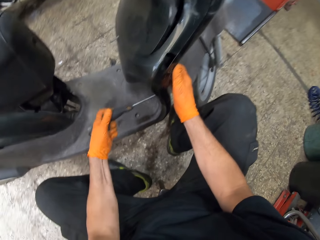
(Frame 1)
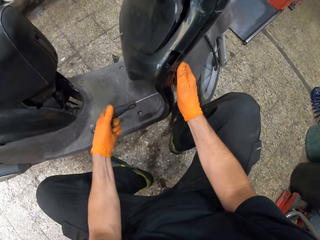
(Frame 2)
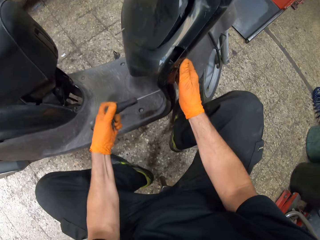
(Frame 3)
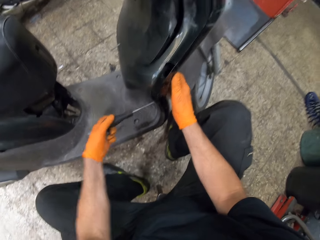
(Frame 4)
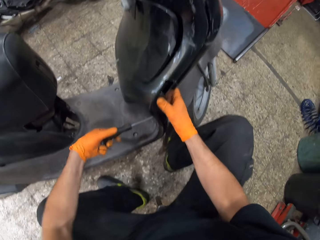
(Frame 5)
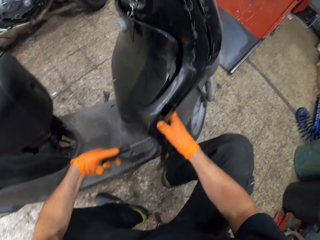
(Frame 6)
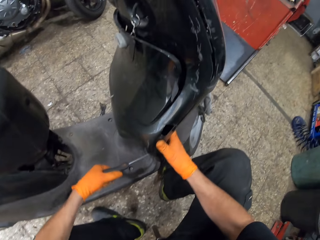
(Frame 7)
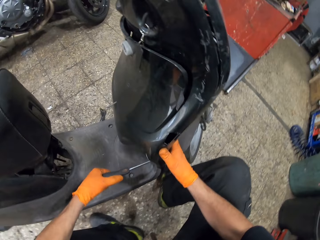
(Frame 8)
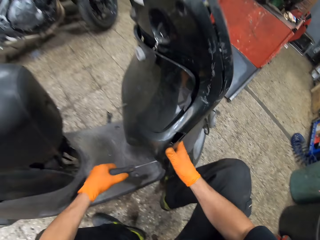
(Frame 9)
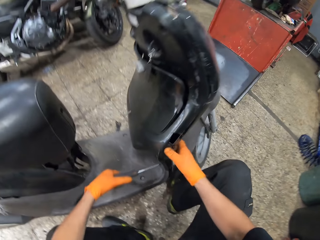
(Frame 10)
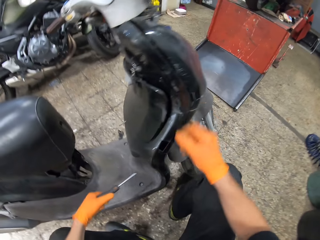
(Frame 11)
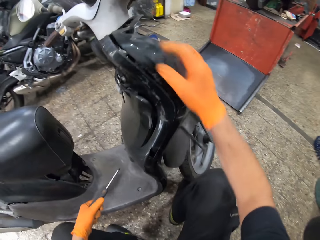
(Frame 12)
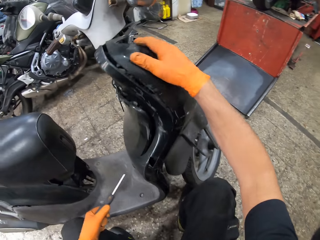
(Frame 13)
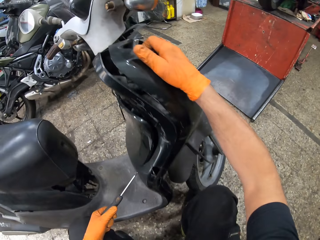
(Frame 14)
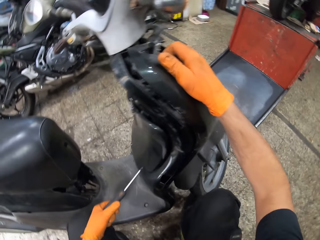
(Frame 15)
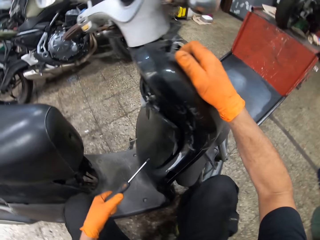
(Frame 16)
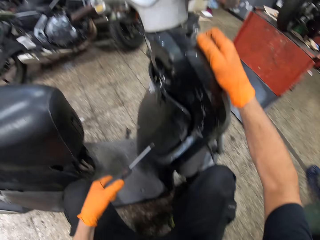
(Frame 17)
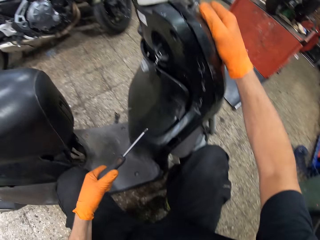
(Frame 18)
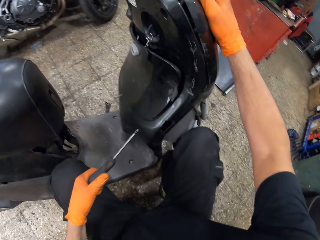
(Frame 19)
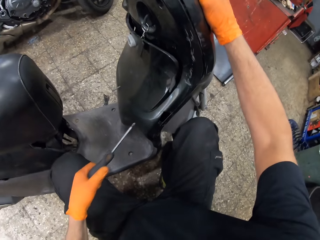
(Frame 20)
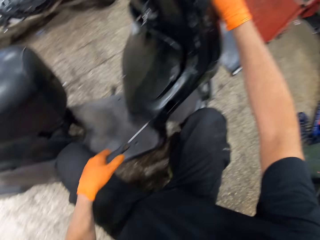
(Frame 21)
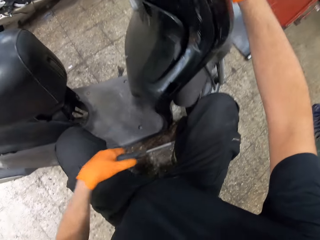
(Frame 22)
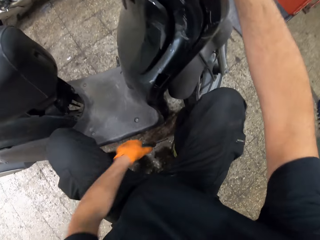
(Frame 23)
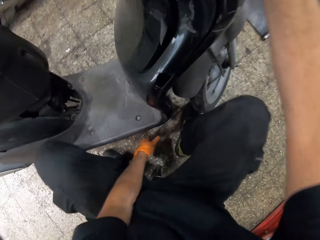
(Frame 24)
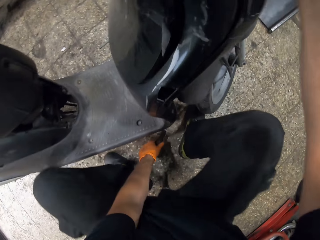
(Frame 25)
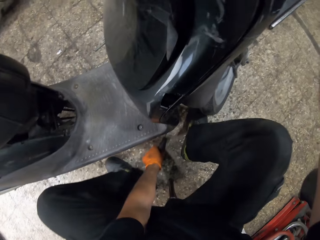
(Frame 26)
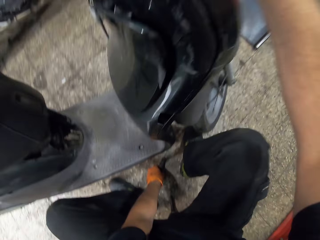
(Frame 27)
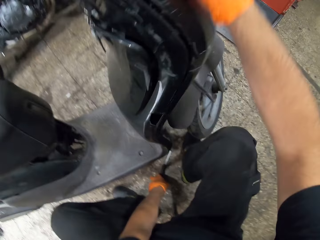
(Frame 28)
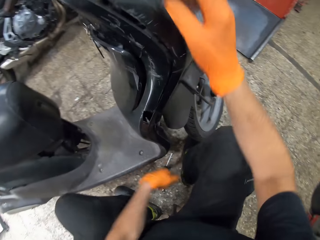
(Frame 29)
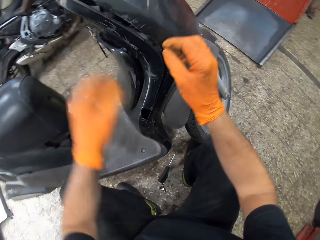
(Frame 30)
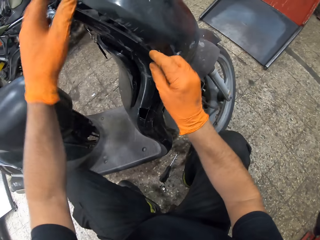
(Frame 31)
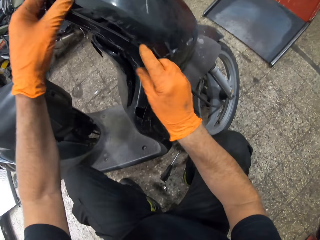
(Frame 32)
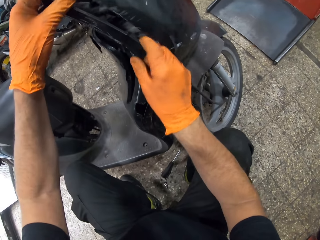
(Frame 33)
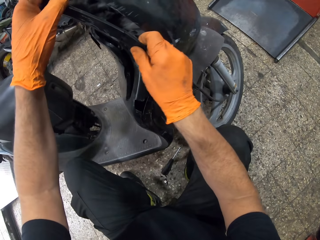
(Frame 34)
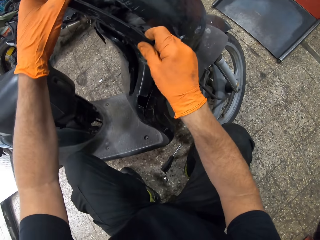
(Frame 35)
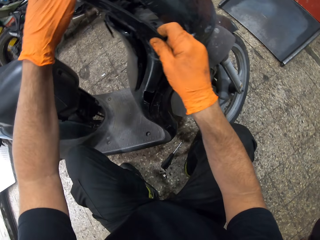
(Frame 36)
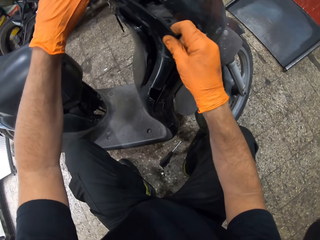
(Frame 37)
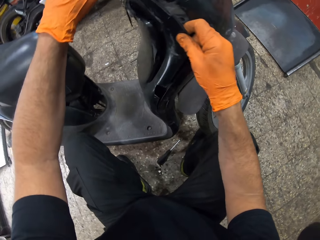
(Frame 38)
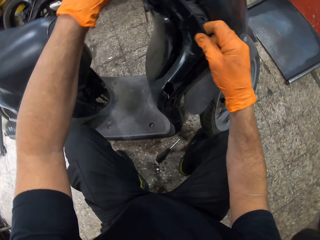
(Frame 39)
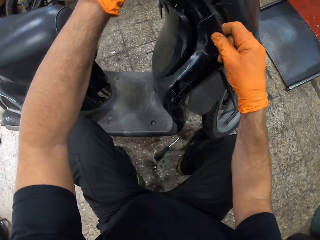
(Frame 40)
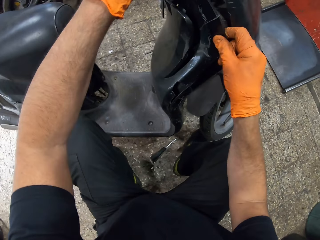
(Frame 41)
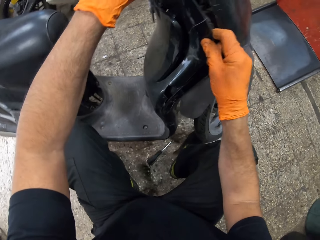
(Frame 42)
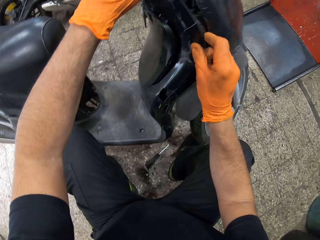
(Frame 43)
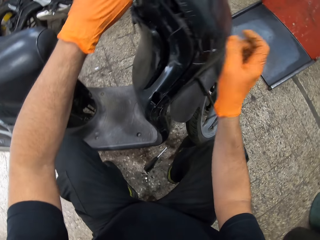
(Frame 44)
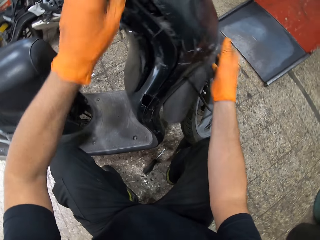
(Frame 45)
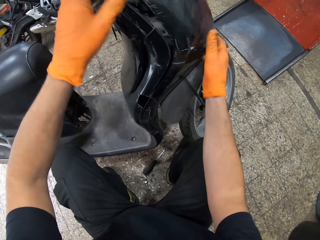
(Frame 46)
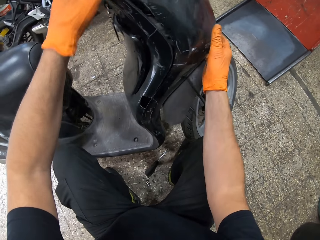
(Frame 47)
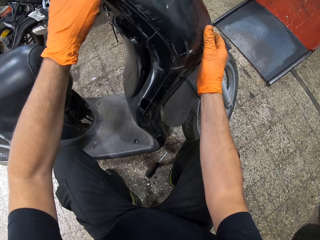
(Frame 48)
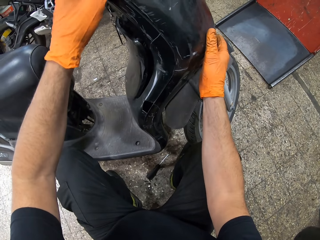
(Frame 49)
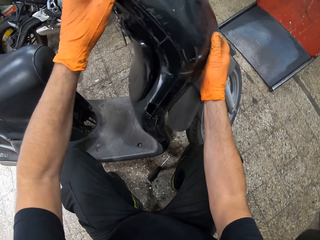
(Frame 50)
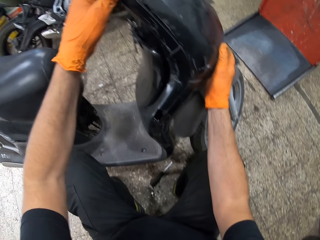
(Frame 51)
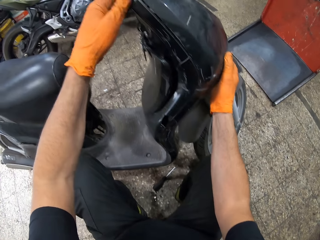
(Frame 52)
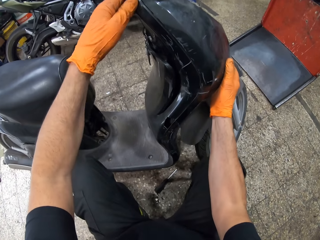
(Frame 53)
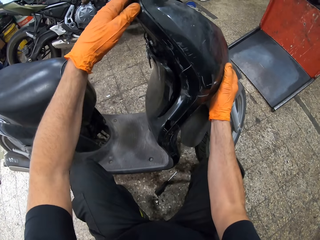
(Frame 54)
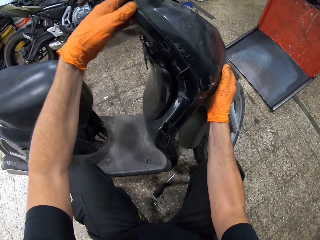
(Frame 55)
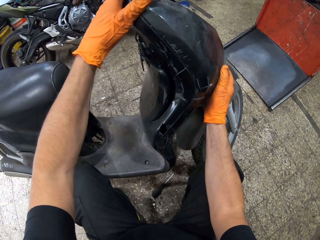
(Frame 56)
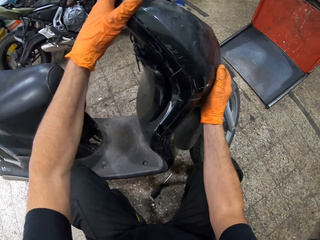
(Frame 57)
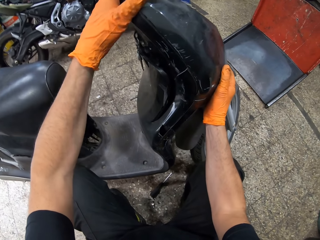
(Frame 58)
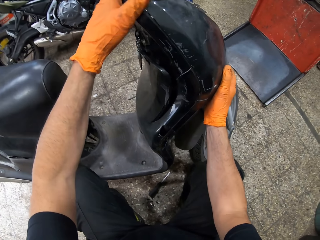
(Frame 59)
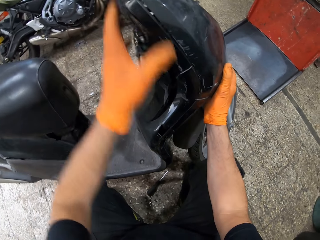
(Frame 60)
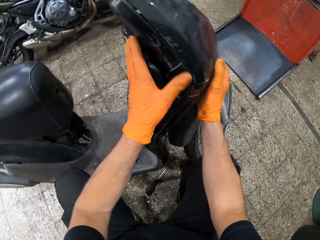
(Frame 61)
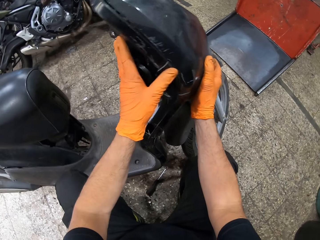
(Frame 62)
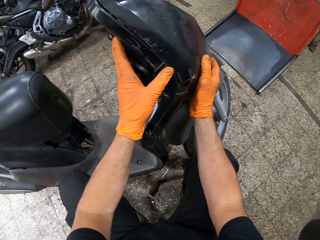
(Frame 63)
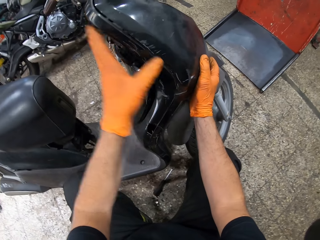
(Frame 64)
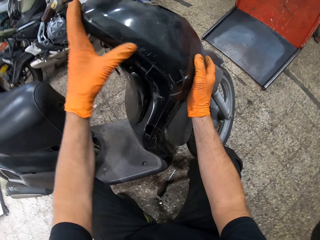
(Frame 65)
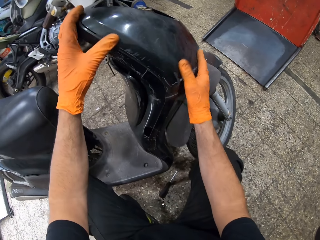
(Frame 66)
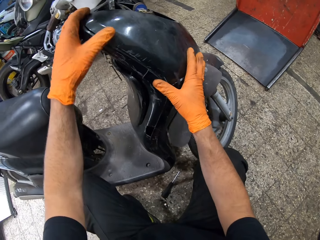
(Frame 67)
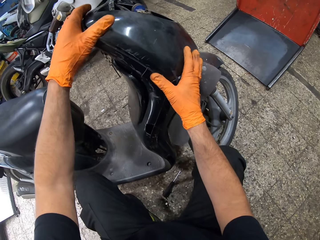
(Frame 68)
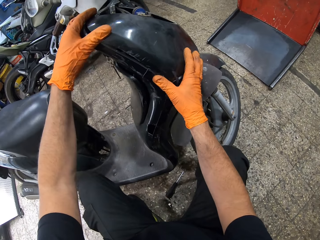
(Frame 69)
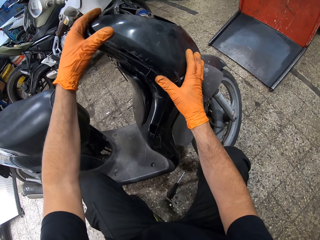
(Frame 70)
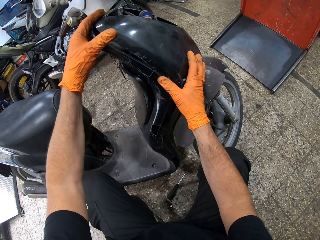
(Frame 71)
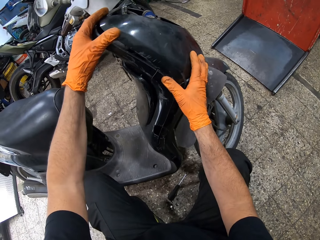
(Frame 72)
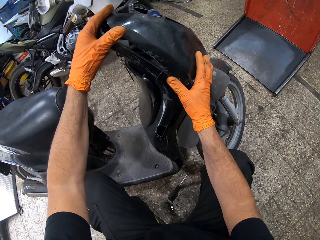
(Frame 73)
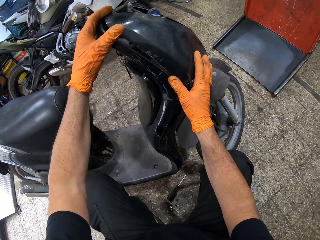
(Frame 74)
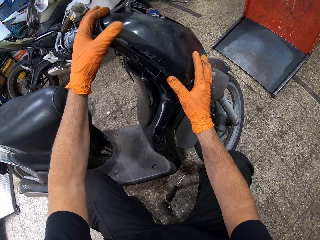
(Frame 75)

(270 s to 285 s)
The camera wearer adjusts the motorcycle's front cover. They check the motorbike body part. They drop the screwdriver on the ground. They adjust the motorcycle's front cover. They check the motorbike body part. They push together the motorbike body part.

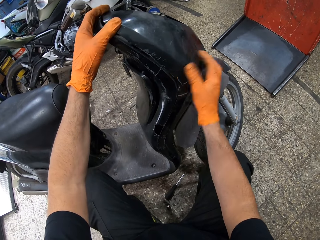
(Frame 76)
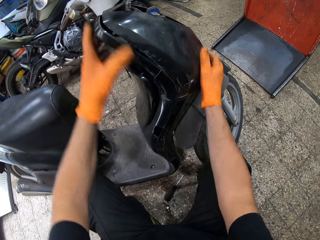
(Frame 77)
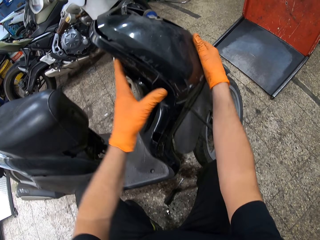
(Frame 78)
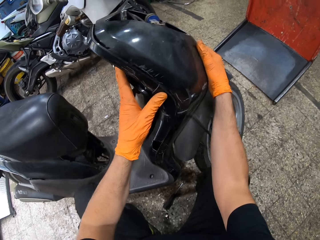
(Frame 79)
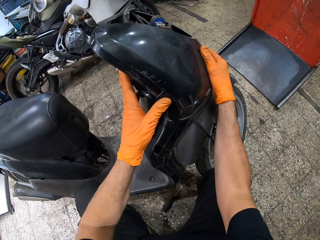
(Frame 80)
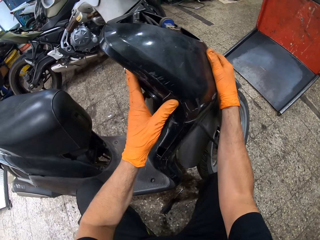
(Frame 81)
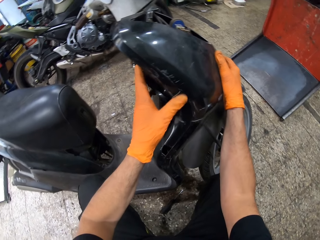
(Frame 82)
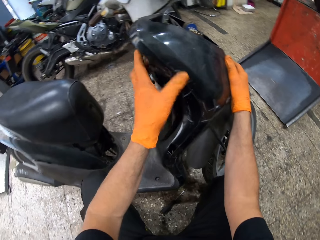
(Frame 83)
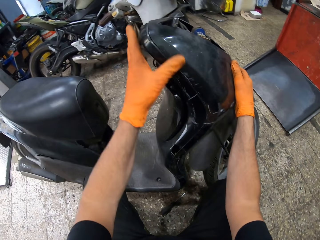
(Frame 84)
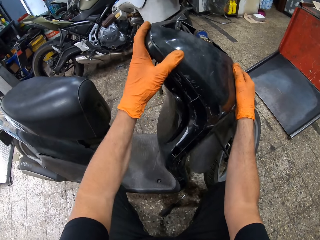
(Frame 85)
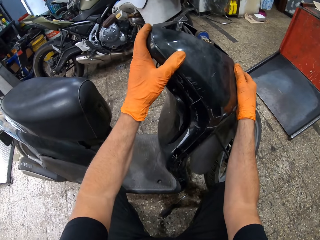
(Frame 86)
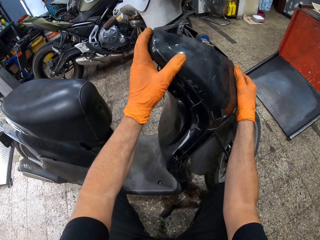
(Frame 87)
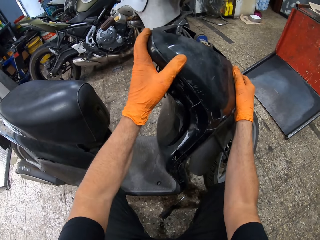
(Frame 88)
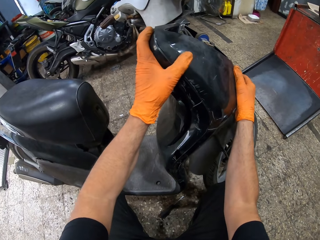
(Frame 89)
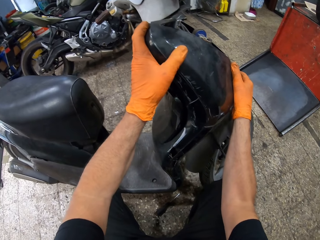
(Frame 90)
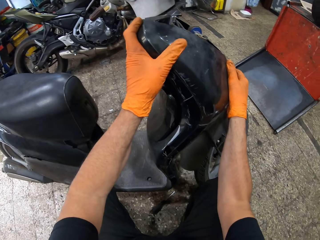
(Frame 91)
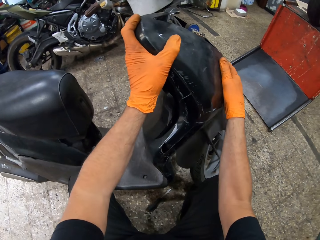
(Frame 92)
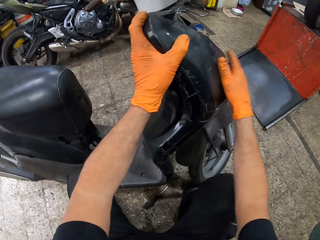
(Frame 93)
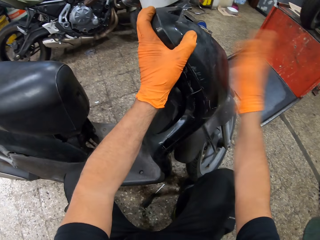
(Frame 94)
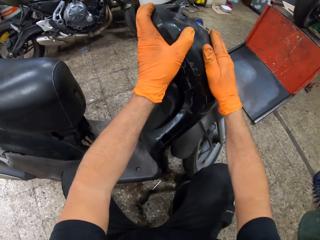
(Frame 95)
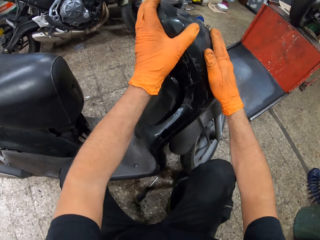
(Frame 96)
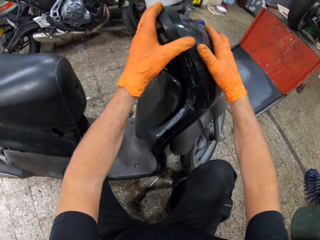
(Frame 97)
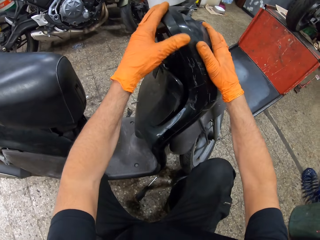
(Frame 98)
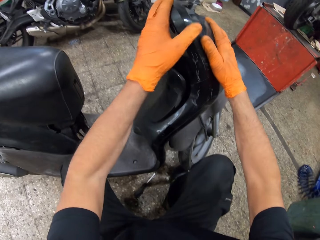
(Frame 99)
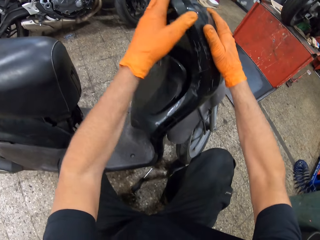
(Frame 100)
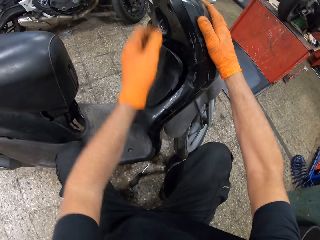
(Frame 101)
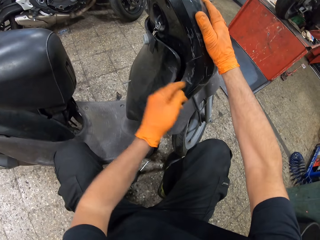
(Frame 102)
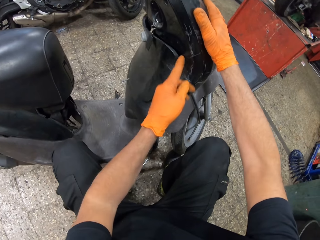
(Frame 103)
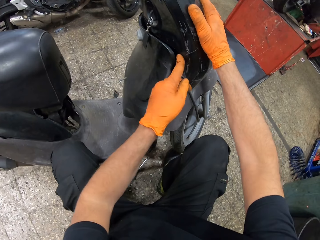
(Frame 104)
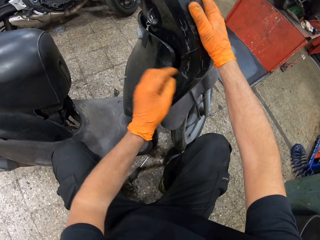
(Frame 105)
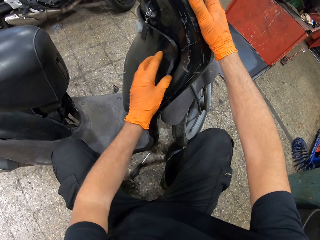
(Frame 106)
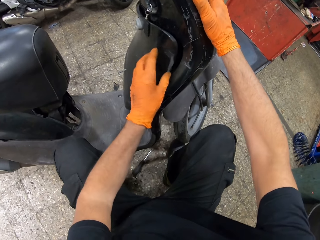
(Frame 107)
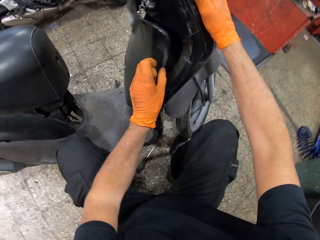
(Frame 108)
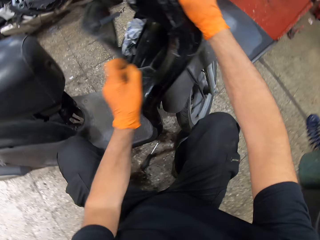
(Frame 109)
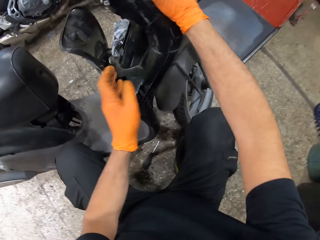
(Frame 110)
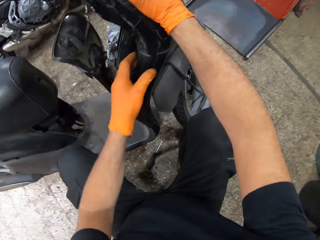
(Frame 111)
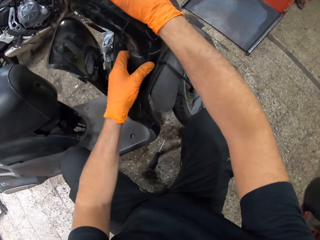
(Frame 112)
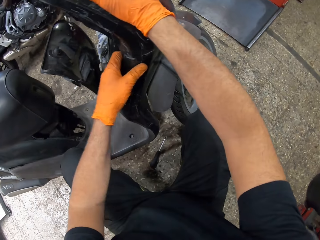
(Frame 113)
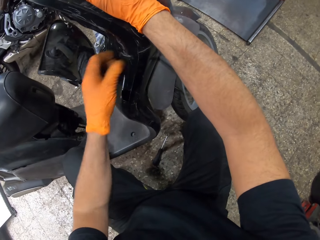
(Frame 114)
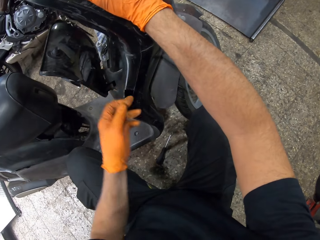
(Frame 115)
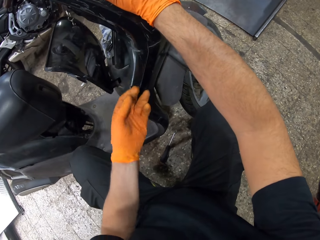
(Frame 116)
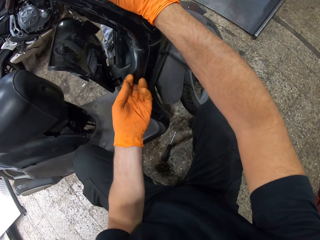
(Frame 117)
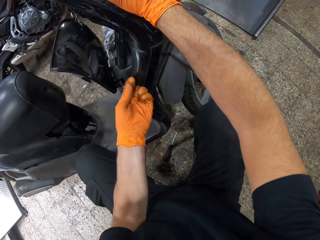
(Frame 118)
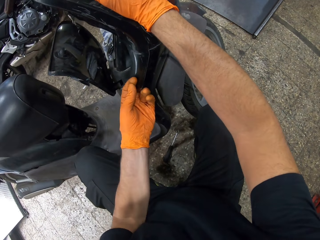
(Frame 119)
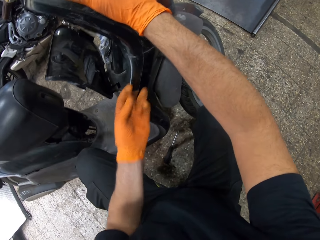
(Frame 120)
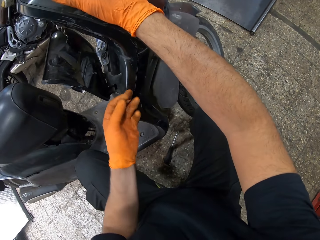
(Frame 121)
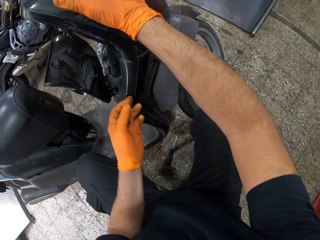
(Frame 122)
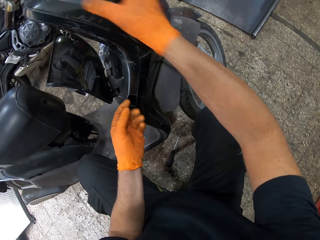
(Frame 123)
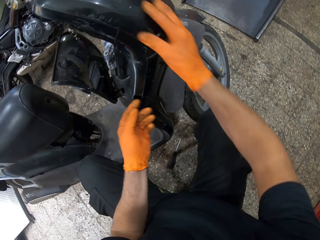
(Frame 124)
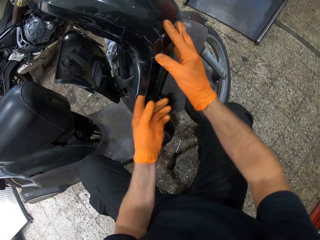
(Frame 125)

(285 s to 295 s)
The camera wearer pushes tight the body. He slaps the motorbike. He opens the scooter motorcycle's toolbox. He holds the scooter motorcycle's toolbox. He puts his fingers in a hole.
